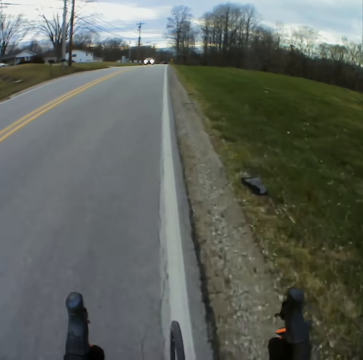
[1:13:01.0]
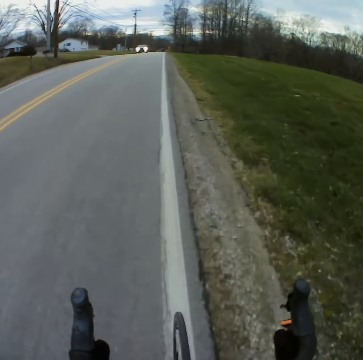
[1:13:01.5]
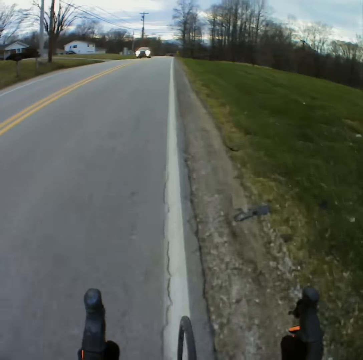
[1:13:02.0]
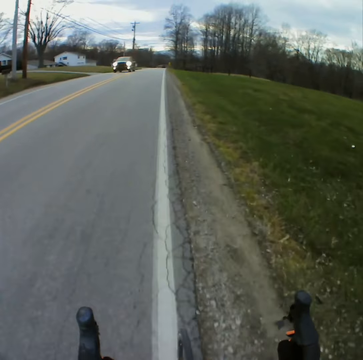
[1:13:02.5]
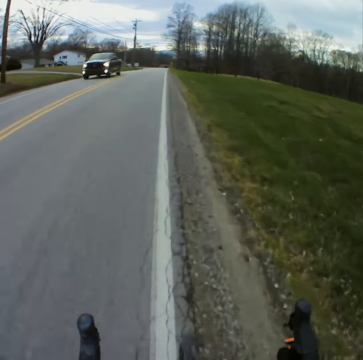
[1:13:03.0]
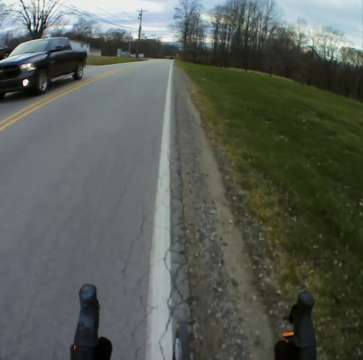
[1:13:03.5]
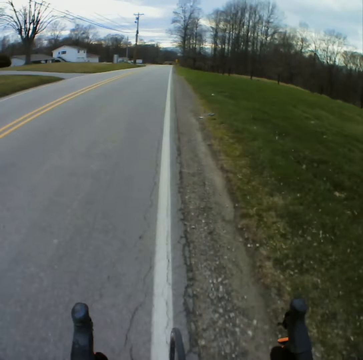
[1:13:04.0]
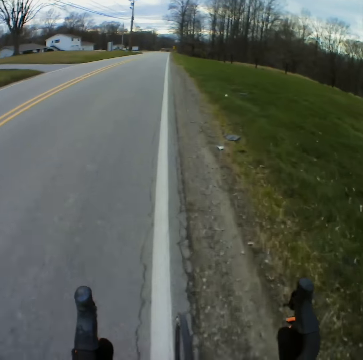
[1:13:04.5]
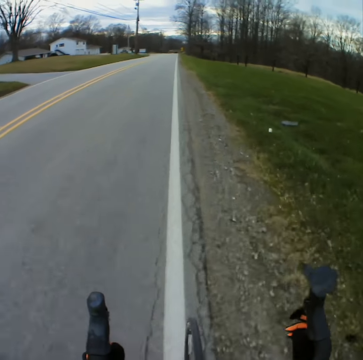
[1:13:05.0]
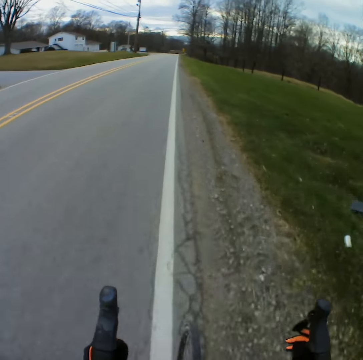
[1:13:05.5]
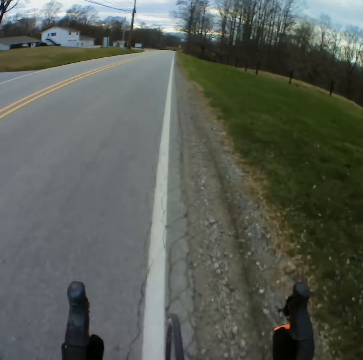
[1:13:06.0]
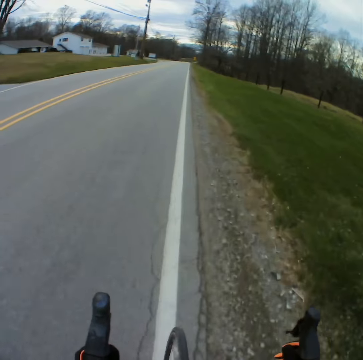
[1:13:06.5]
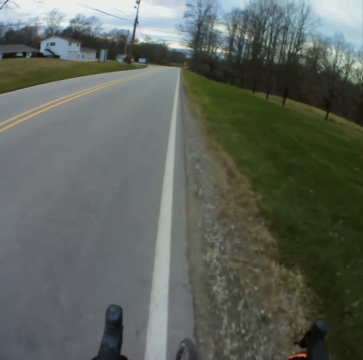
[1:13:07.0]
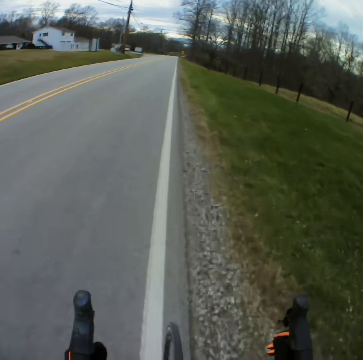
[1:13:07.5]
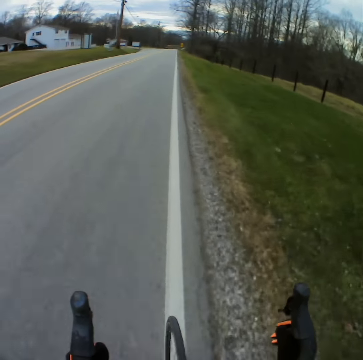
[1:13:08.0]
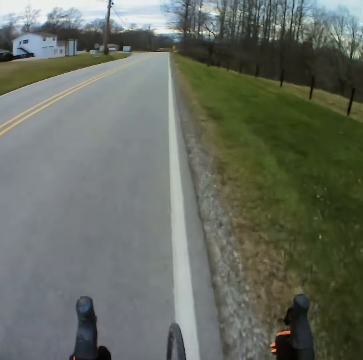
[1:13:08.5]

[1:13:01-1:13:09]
The camera wearer overtakes the car.

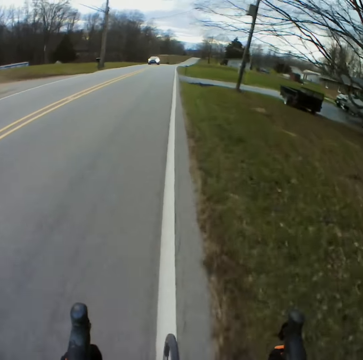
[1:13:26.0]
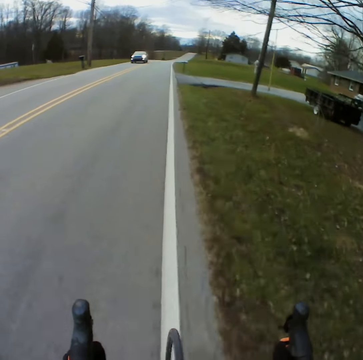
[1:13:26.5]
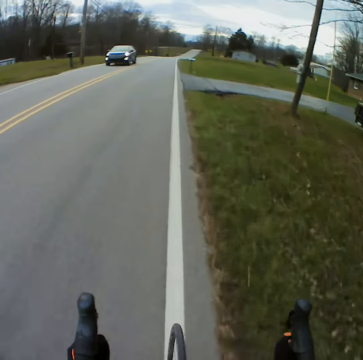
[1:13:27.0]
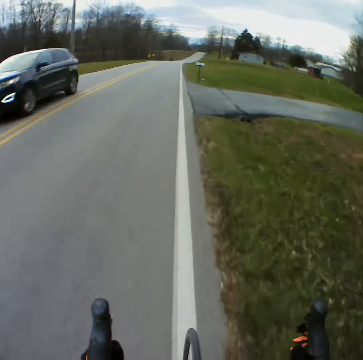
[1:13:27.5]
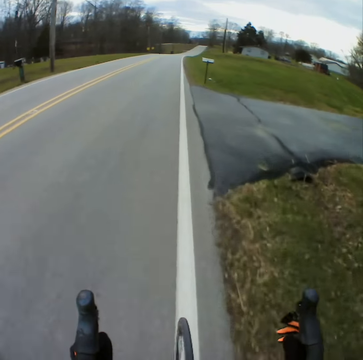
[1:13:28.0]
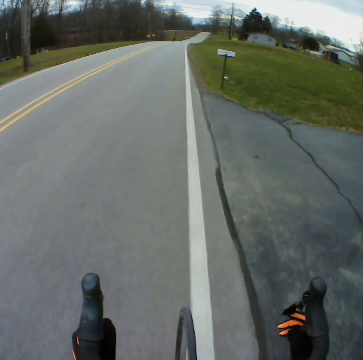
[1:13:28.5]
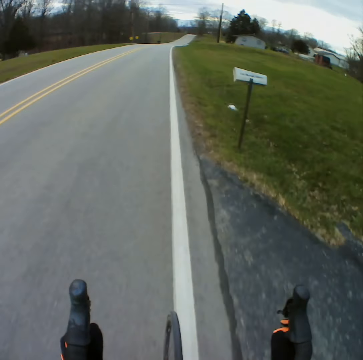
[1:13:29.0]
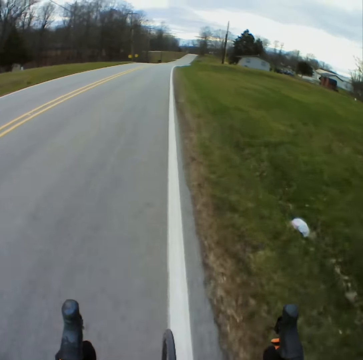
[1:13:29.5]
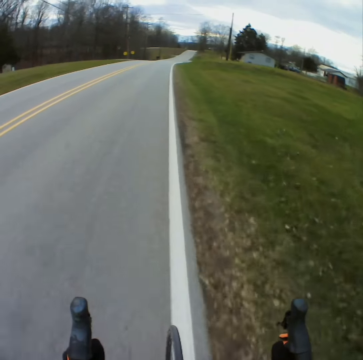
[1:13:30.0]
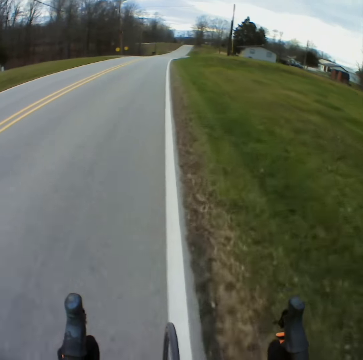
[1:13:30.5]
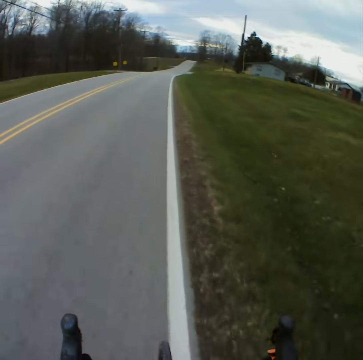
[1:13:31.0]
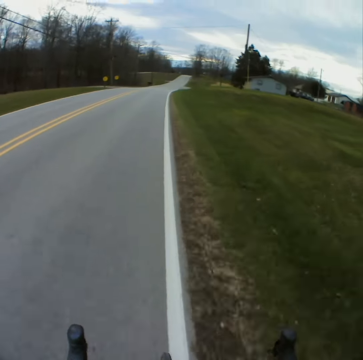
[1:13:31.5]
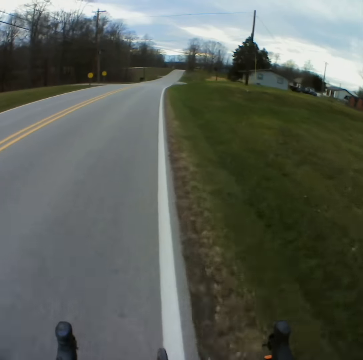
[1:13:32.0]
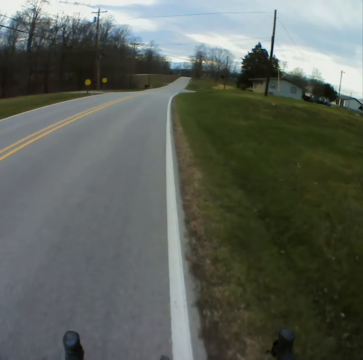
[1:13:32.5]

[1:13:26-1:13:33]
The camera wearer adjusts the bicycle speed.

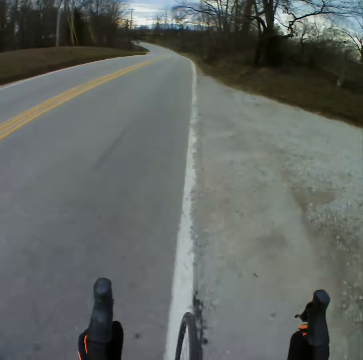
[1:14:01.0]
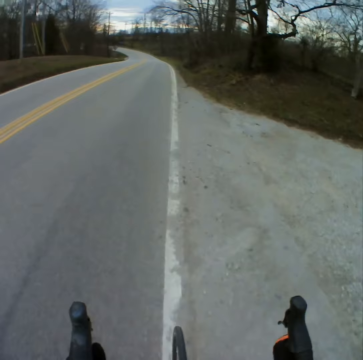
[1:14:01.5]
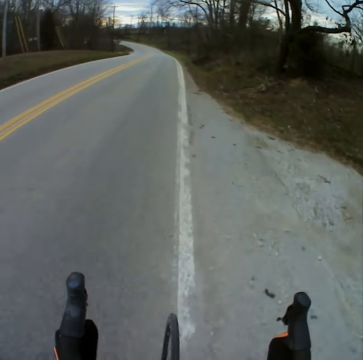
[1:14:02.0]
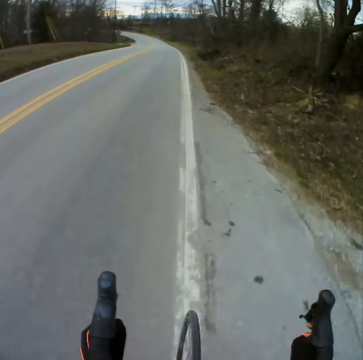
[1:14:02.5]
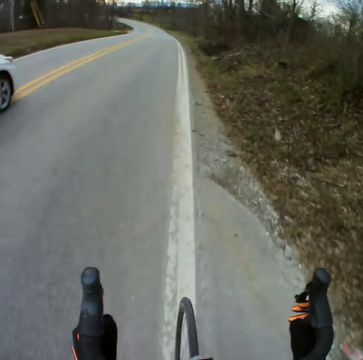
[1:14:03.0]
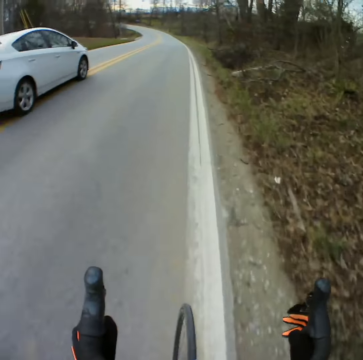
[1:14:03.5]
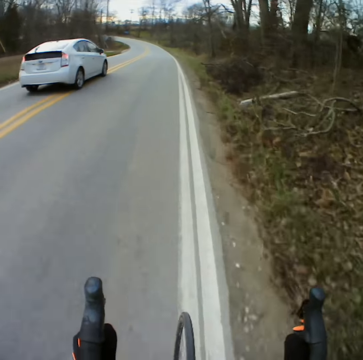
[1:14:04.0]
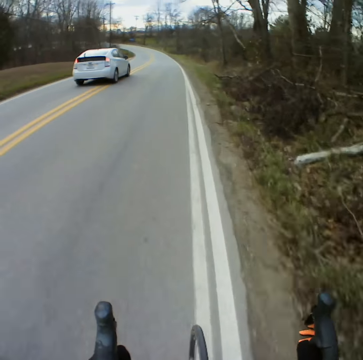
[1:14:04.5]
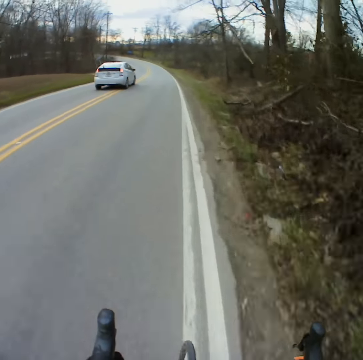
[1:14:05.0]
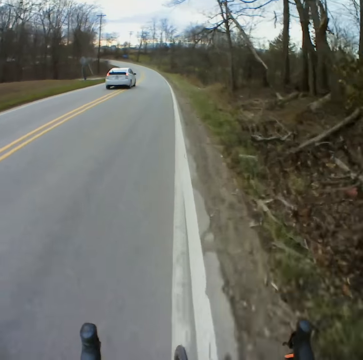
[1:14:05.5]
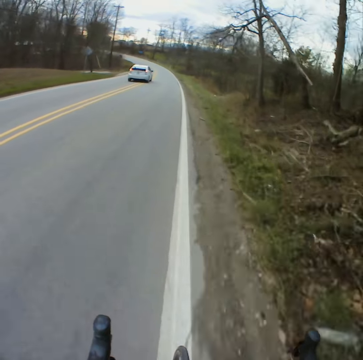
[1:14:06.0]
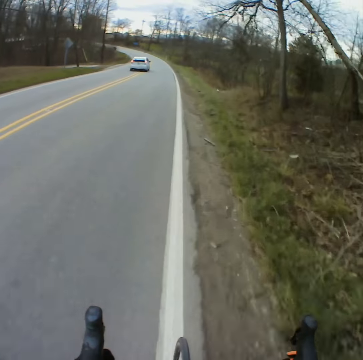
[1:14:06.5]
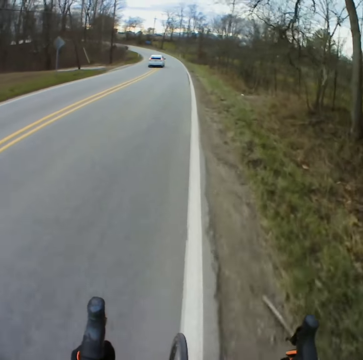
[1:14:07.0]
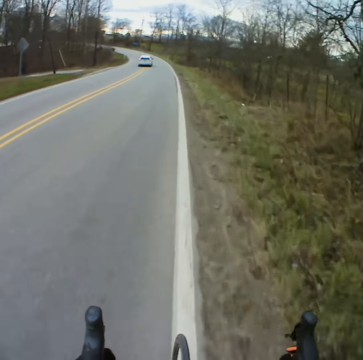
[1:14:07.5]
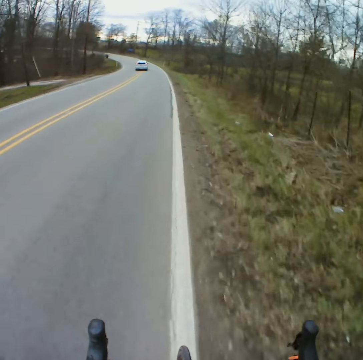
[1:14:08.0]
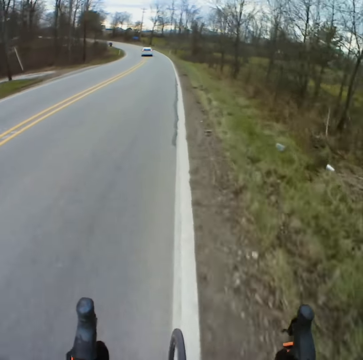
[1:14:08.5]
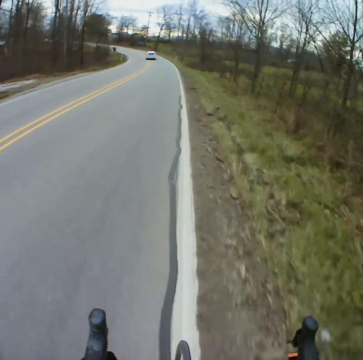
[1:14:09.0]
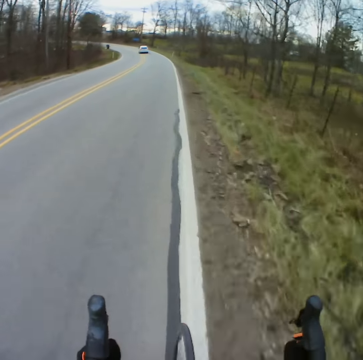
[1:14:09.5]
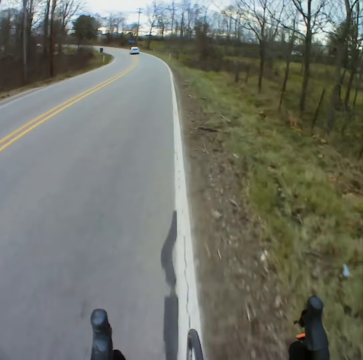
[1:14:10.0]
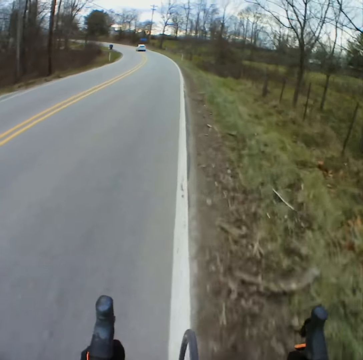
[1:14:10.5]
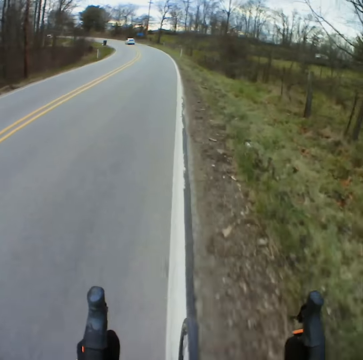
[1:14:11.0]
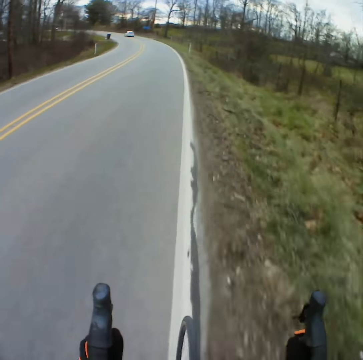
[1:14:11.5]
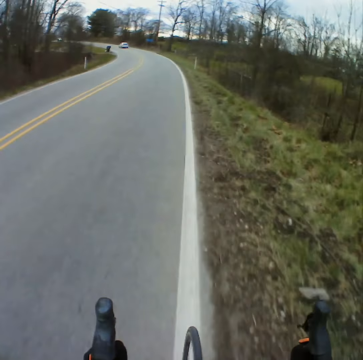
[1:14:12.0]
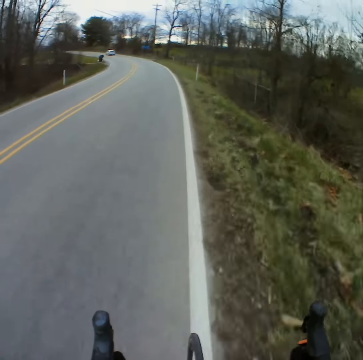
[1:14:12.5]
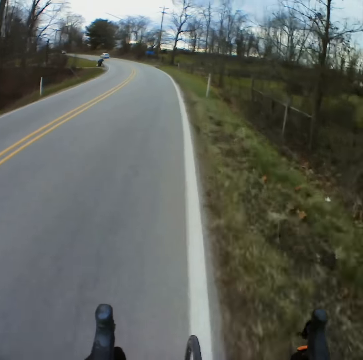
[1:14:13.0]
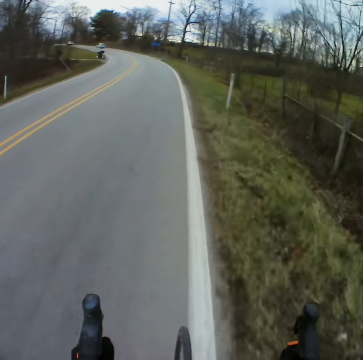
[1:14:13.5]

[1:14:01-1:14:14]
The camera wearer overtakes by the car.

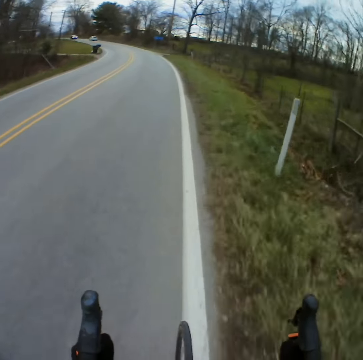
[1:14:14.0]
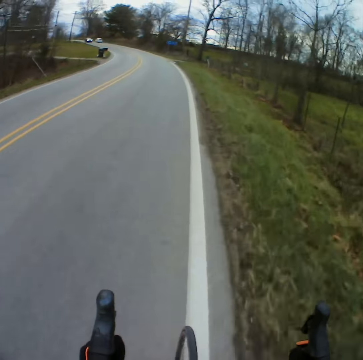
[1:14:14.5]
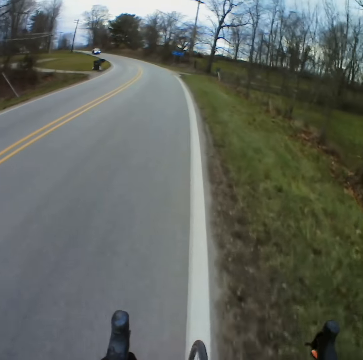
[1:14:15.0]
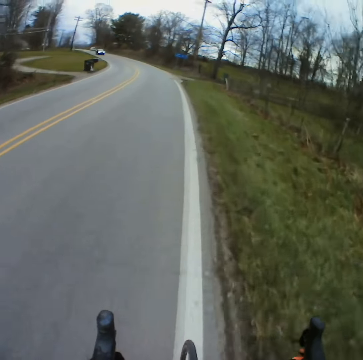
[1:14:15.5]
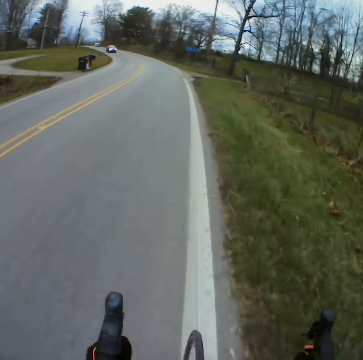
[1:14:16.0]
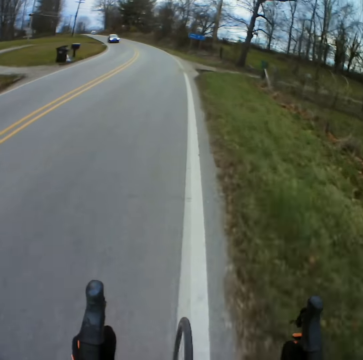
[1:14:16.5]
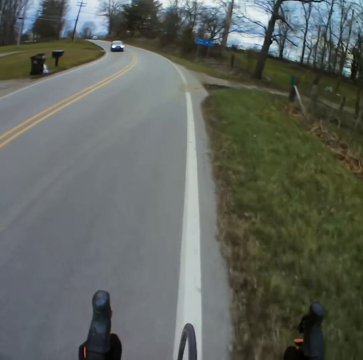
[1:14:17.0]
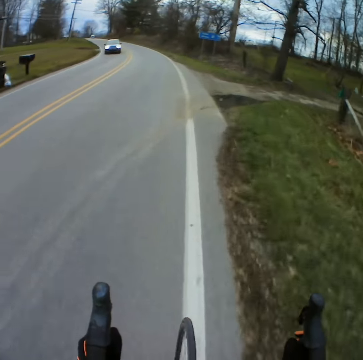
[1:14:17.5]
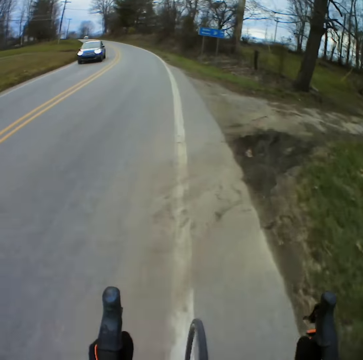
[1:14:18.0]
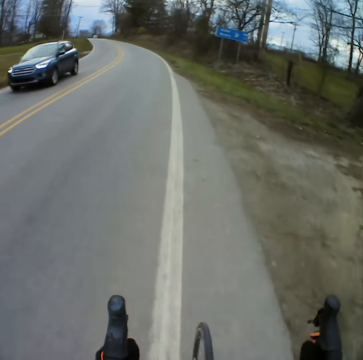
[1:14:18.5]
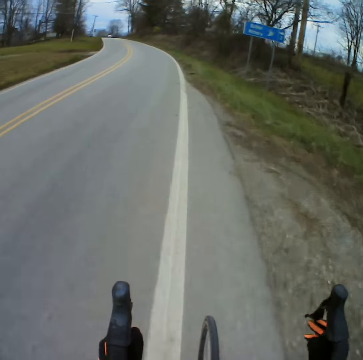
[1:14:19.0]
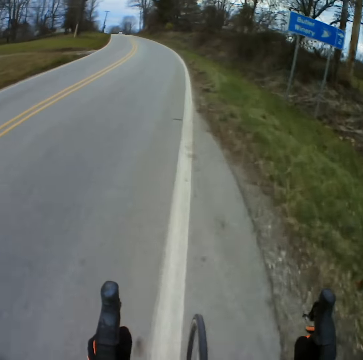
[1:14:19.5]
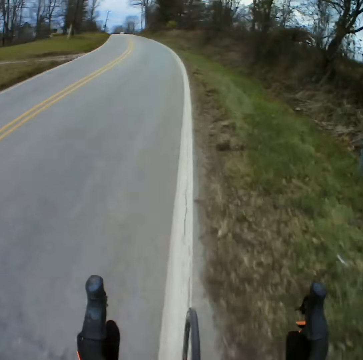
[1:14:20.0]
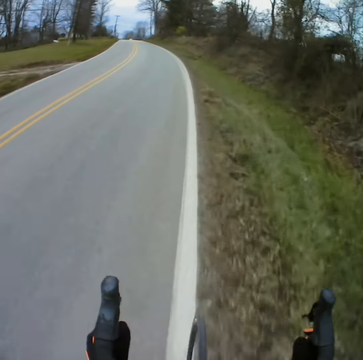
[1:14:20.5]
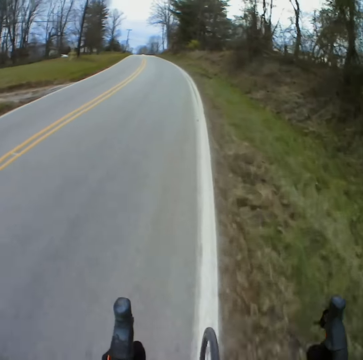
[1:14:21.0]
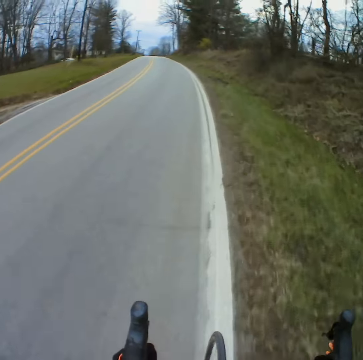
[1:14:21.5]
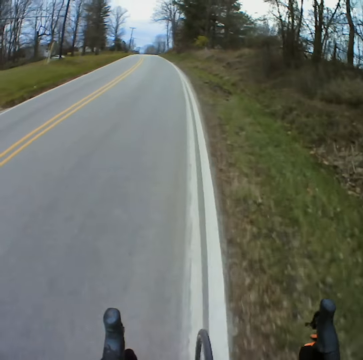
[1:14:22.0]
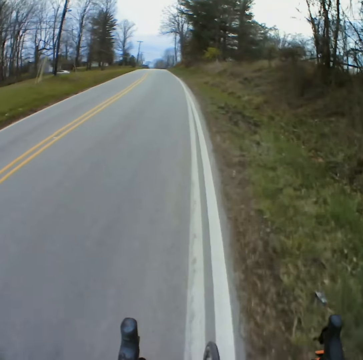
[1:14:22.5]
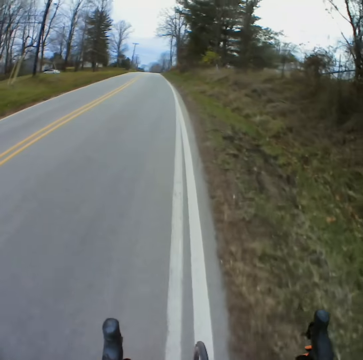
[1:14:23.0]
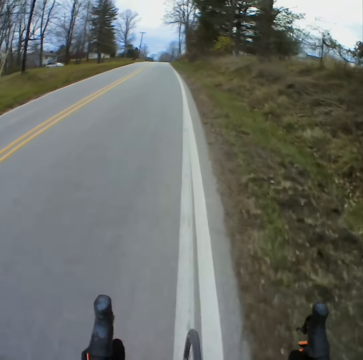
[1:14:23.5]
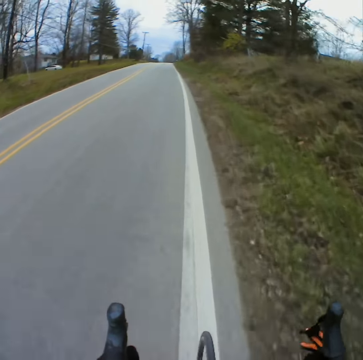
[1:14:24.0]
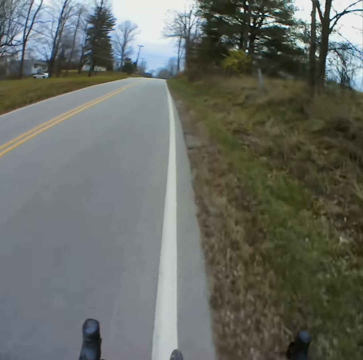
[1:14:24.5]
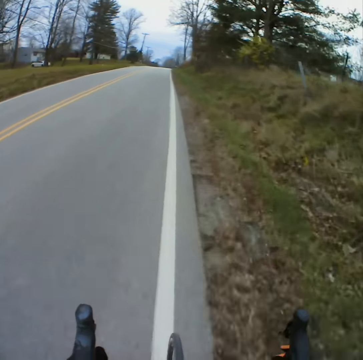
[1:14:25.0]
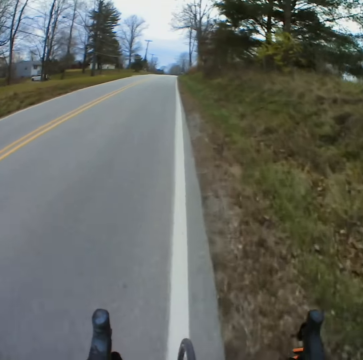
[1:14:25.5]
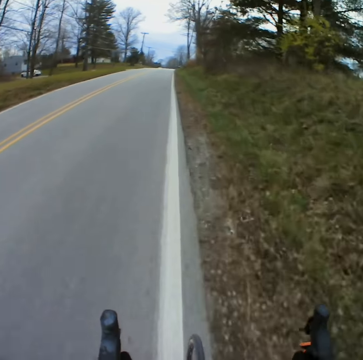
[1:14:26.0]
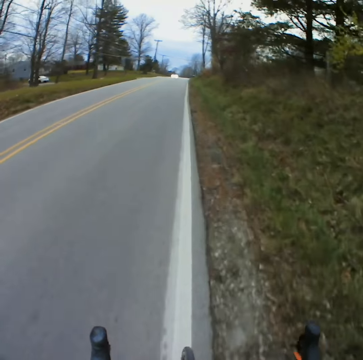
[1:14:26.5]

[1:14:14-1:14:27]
The camera wearer approaches the car in front. They overtake the car.
